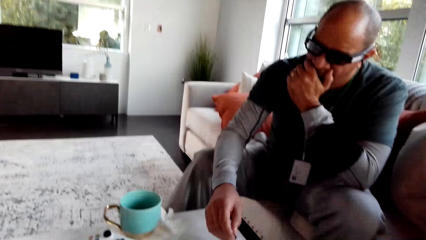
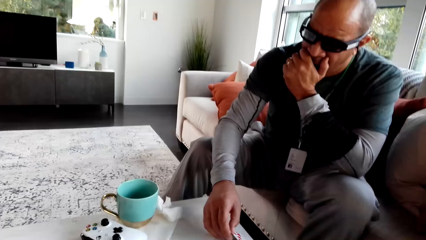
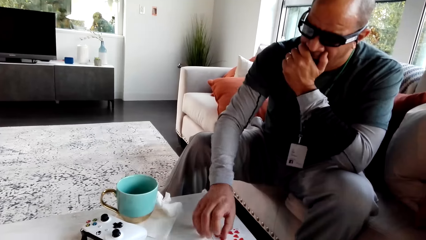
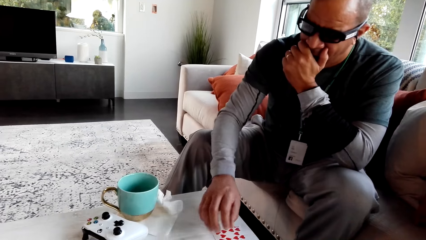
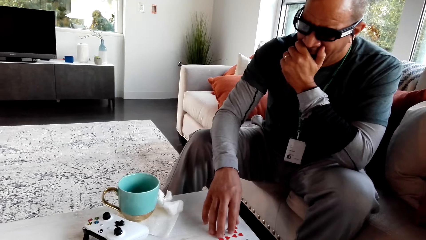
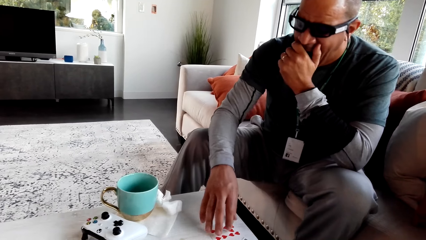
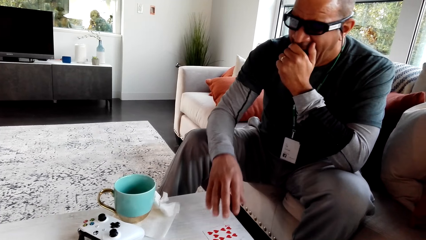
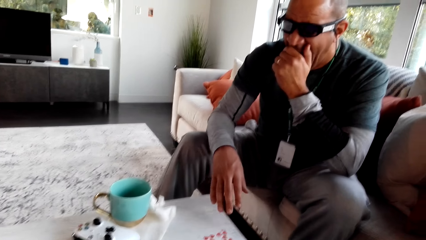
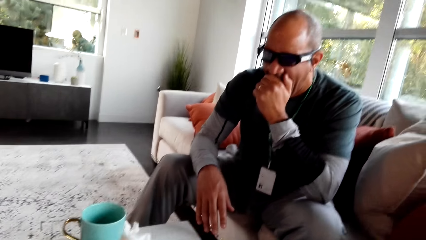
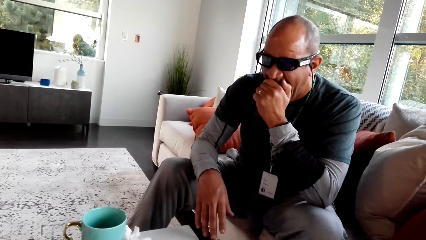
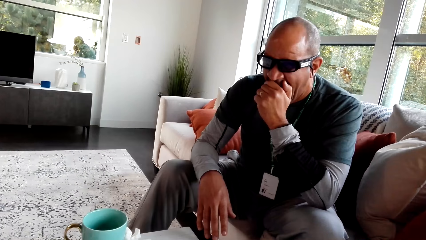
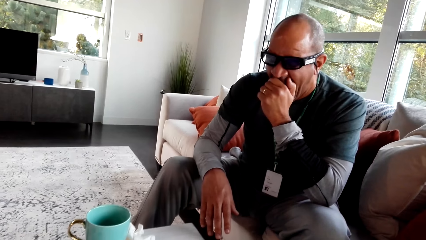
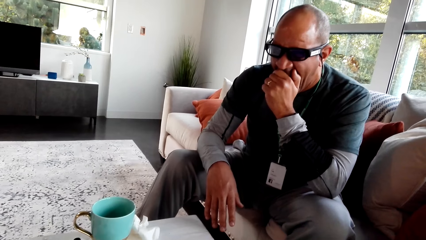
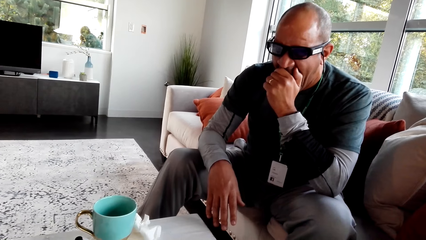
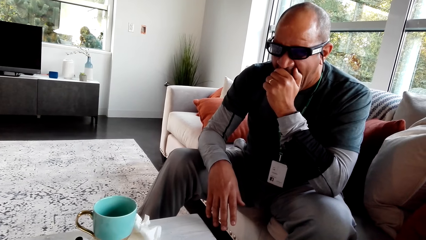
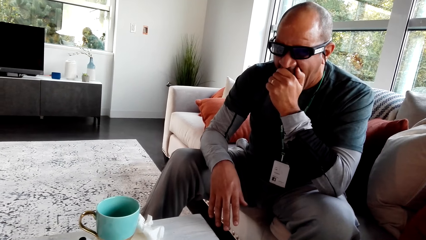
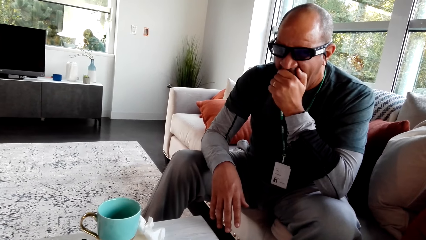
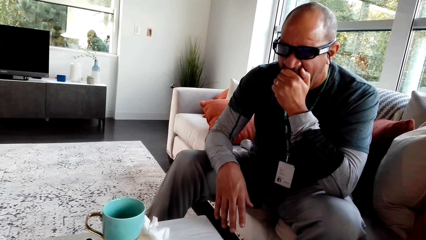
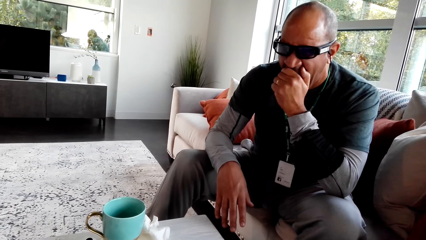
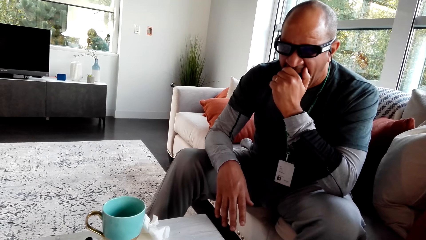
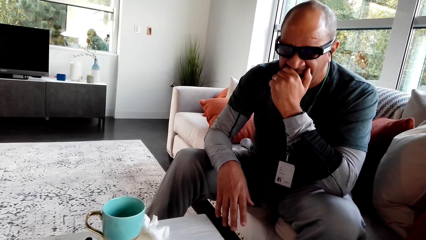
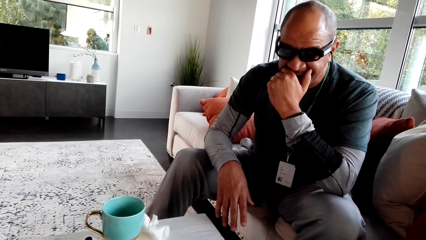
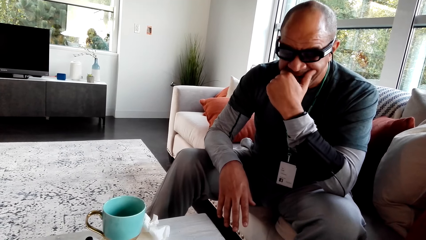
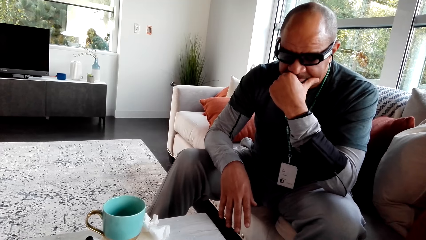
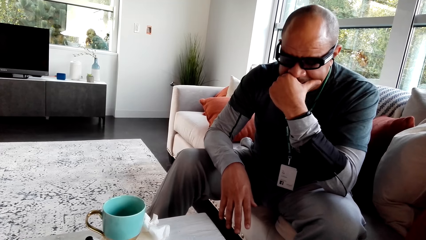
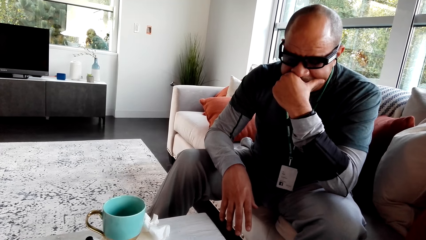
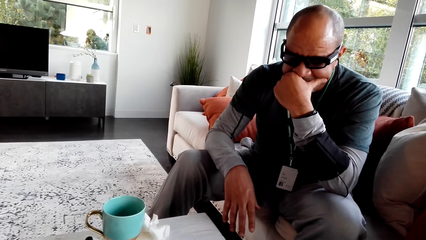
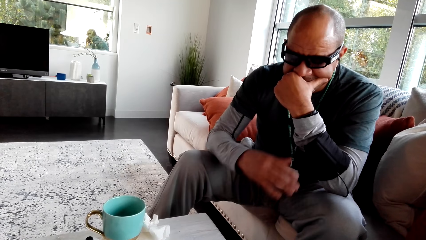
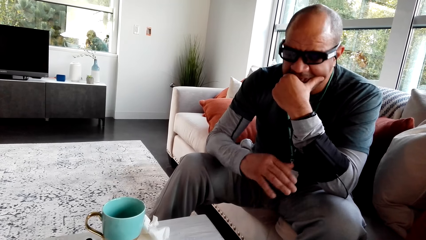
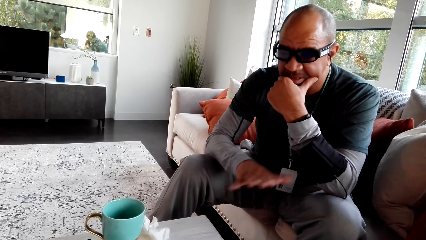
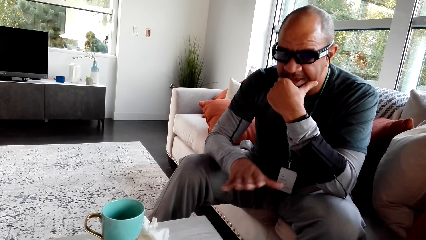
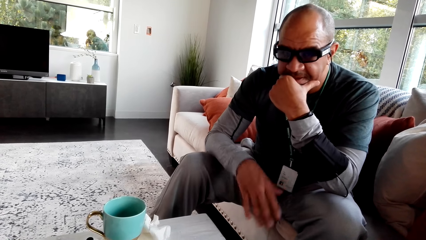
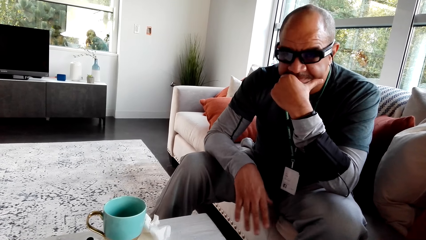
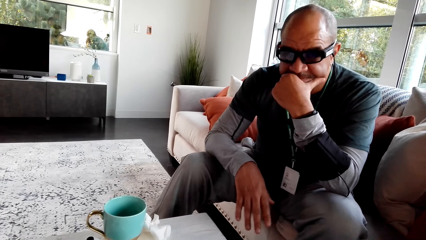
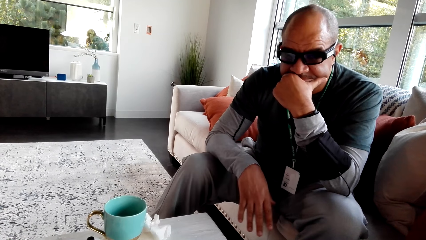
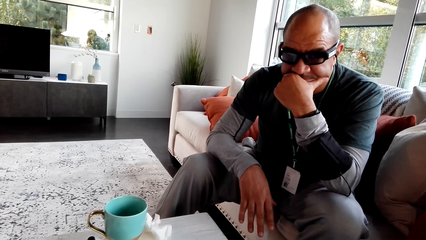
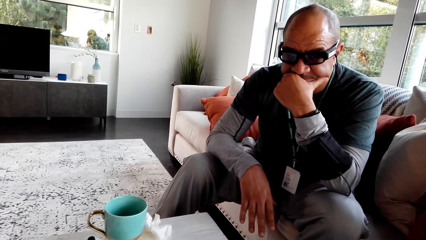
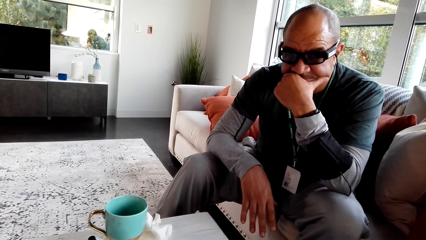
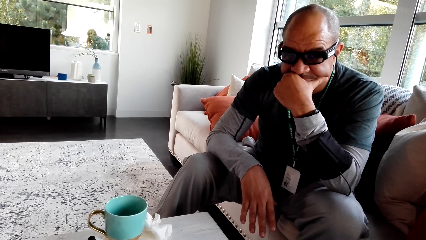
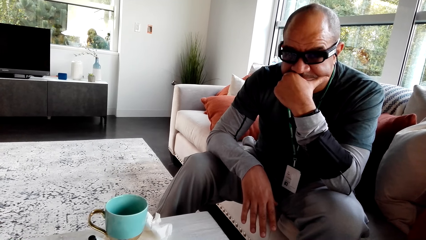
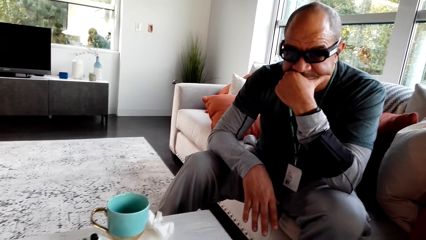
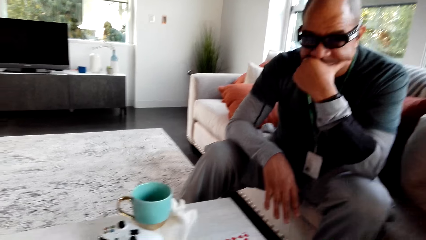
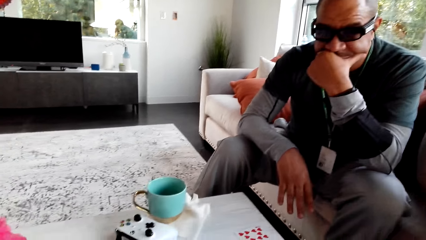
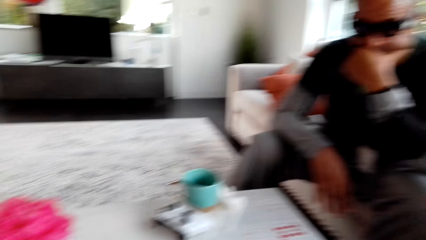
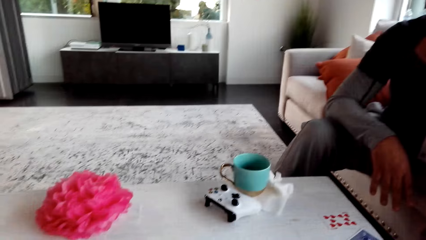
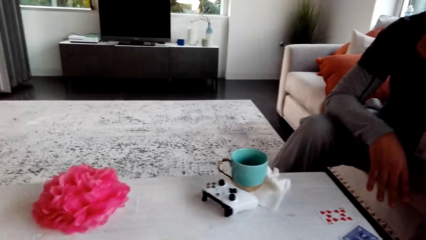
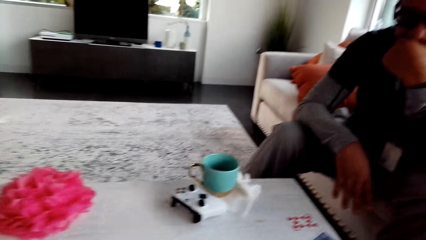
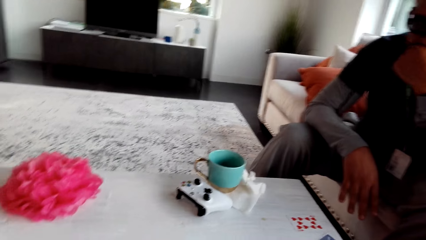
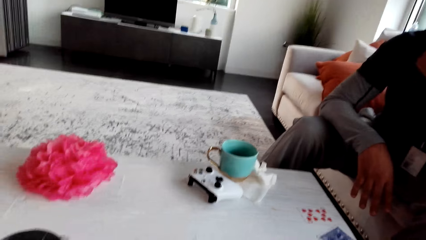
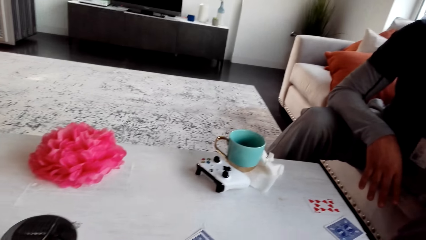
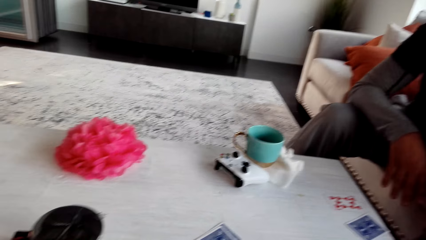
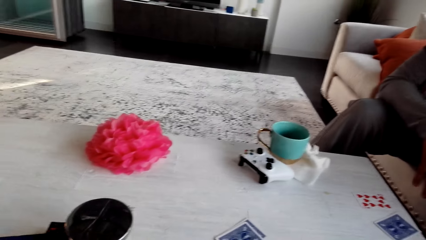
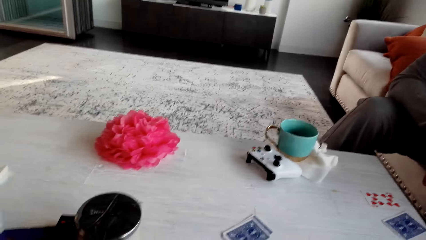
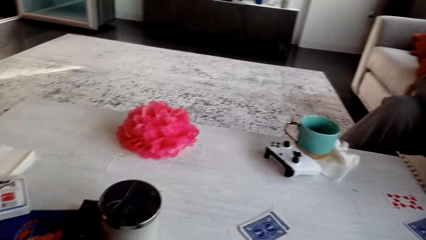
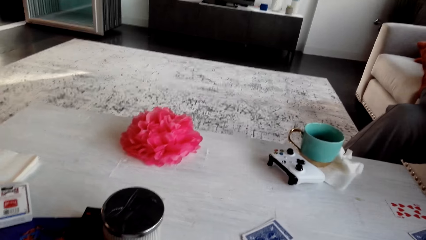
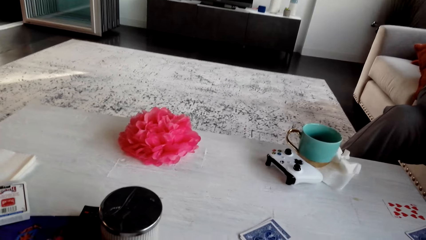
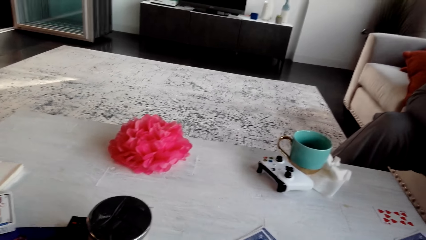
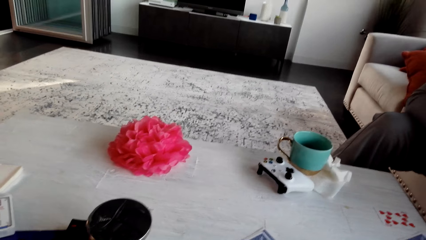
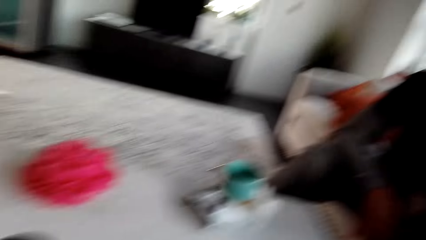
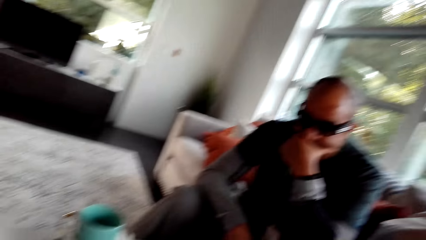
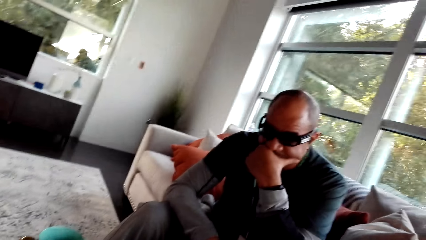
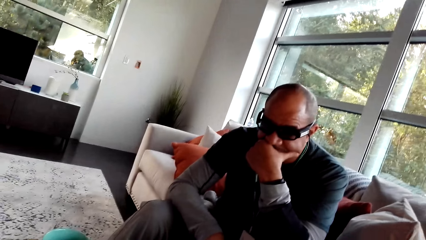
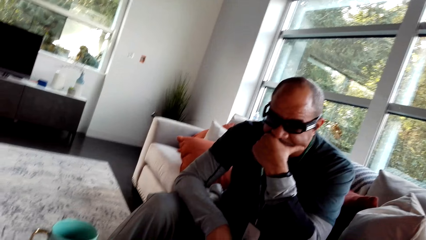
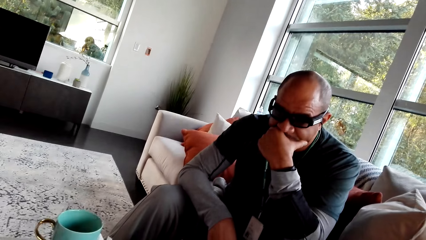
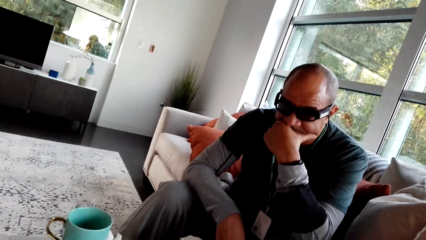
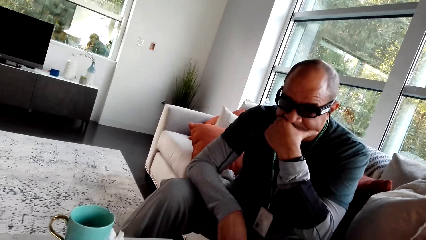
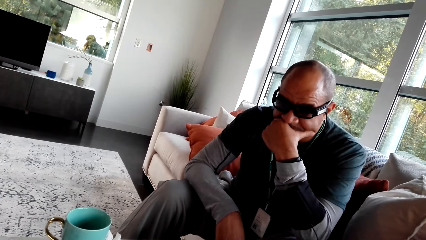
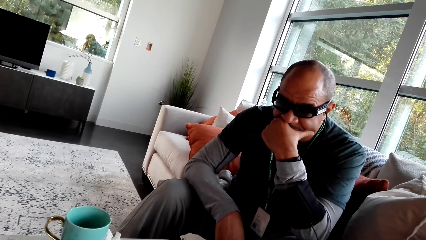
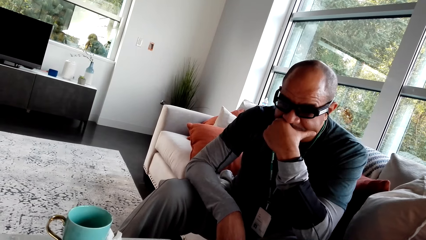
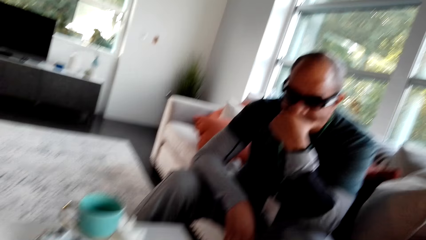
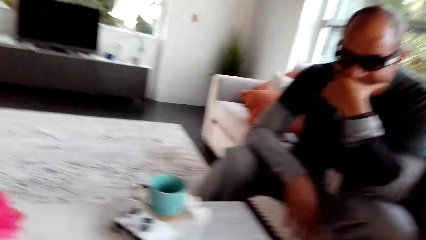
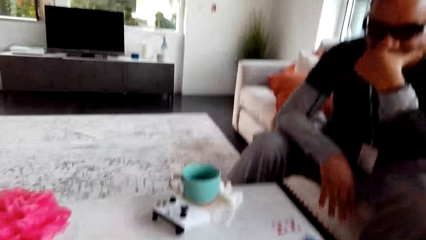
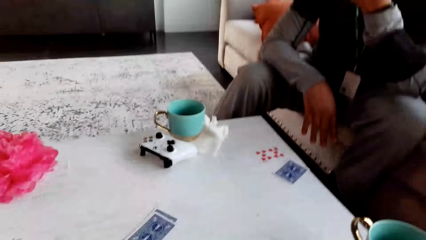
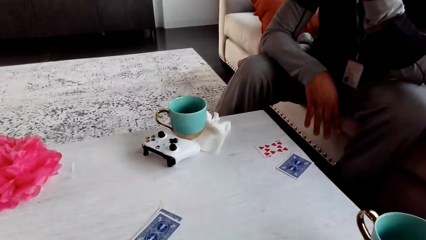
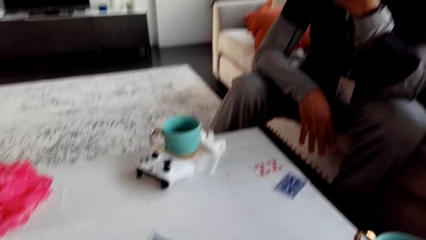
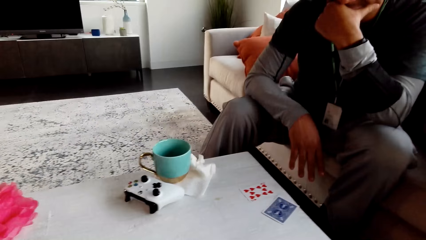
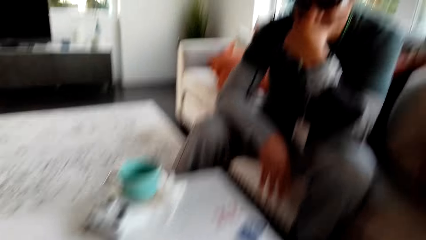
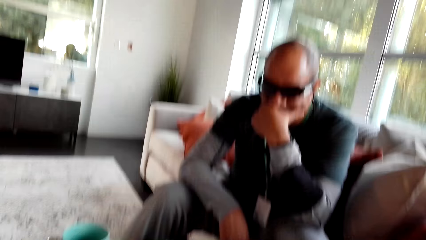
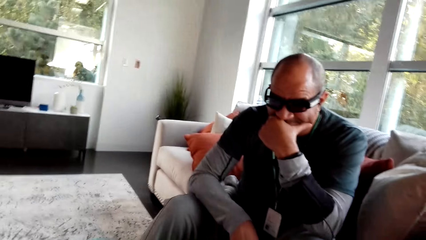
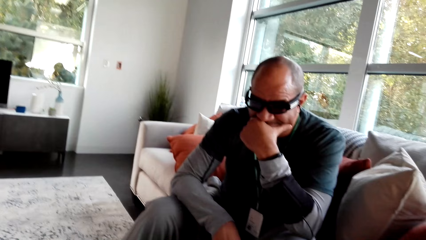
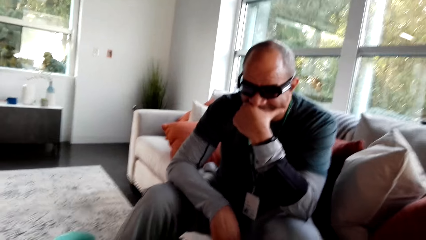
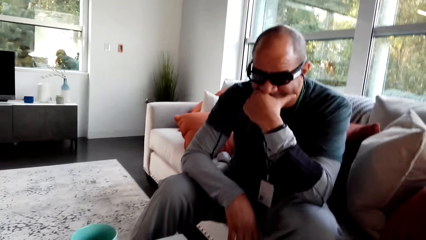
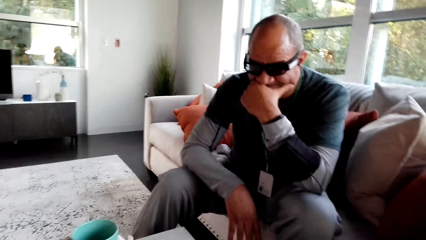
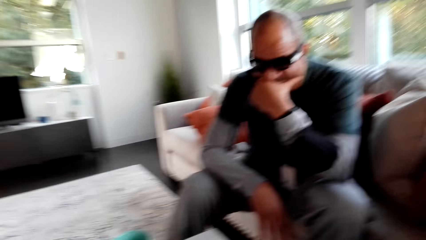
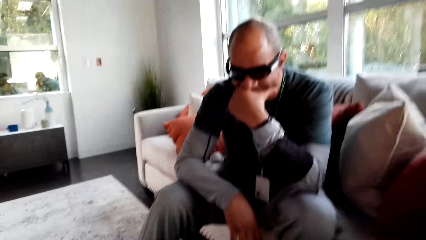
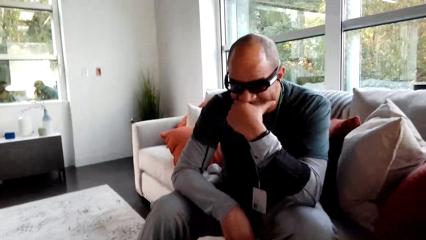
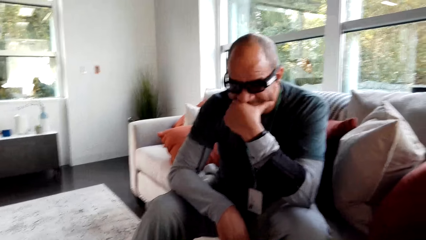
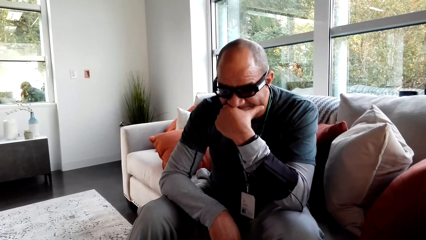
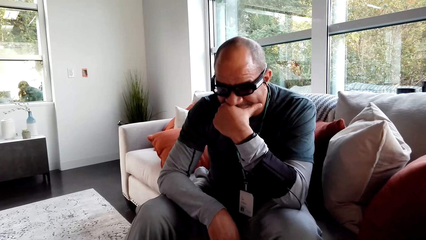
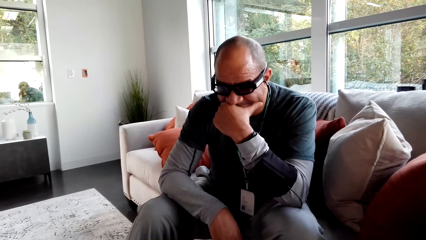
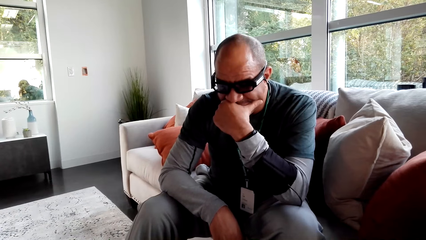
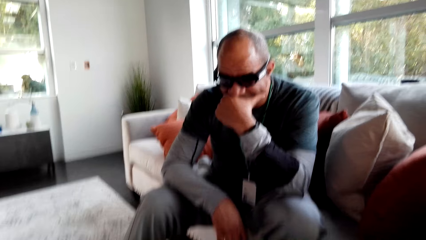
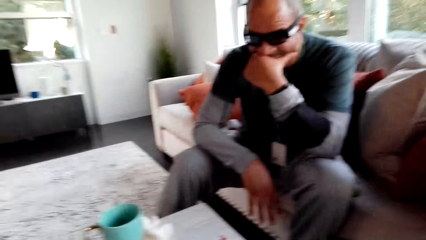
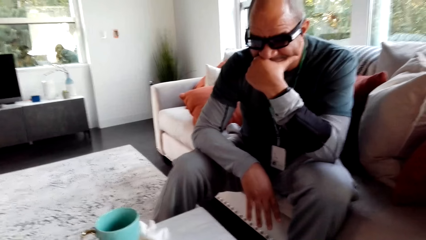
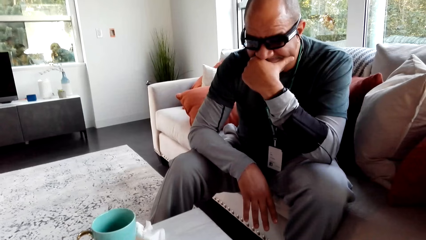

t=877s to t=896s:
A man covers his mouth with his hand. The camera wearer looks around. They stare at the table. They stare at the man. They stare at the play cards on the table. They stare at the man.
